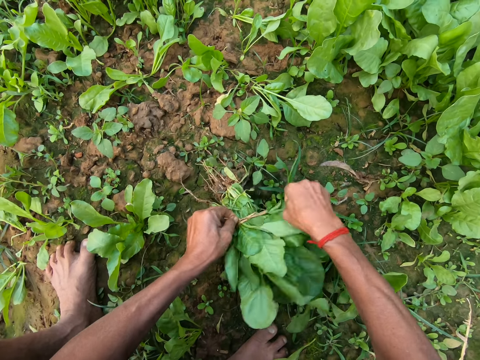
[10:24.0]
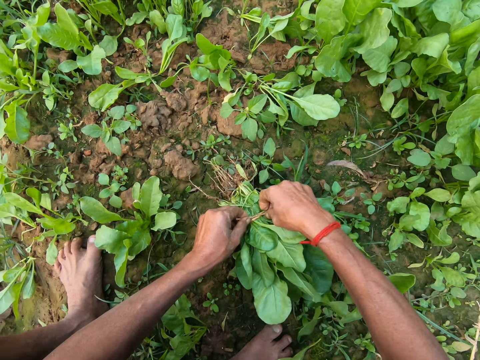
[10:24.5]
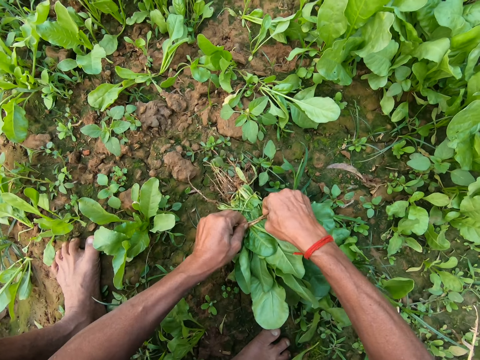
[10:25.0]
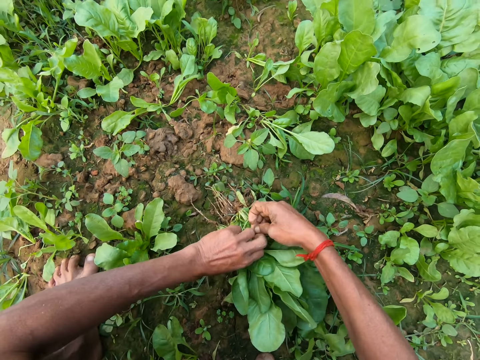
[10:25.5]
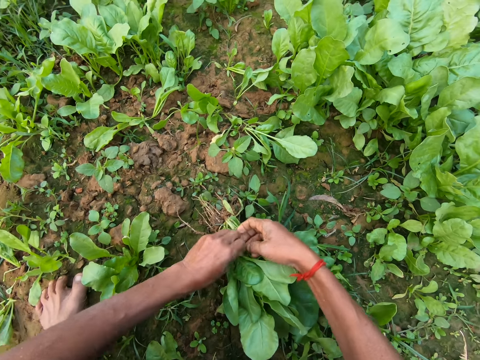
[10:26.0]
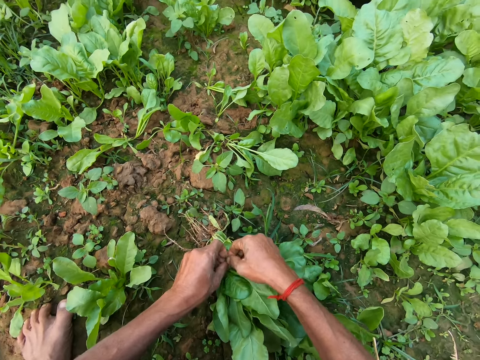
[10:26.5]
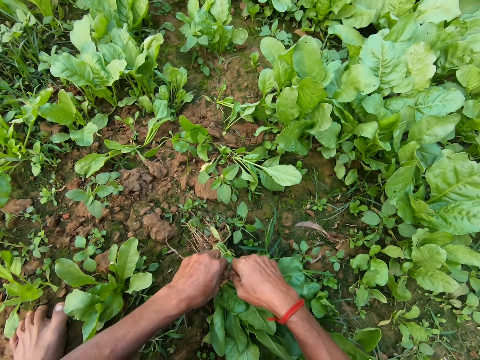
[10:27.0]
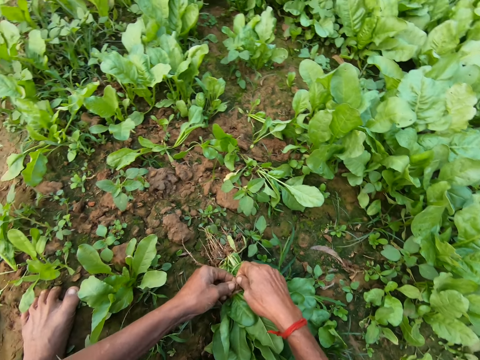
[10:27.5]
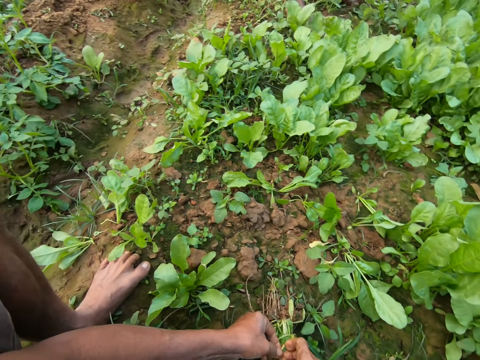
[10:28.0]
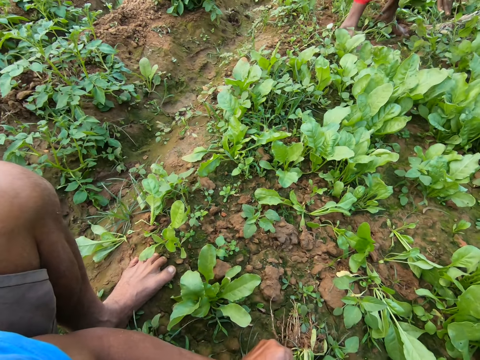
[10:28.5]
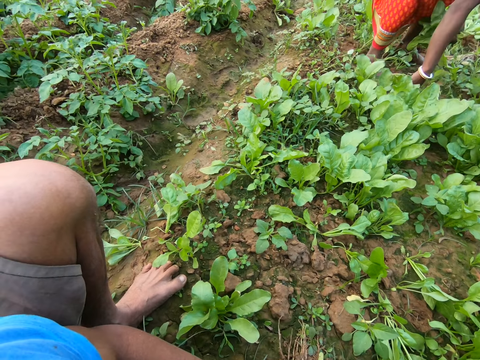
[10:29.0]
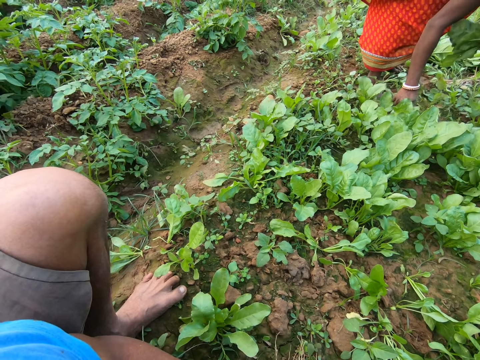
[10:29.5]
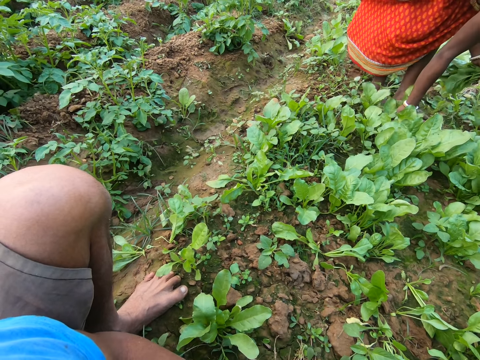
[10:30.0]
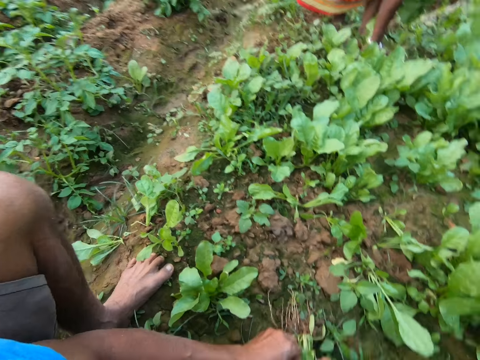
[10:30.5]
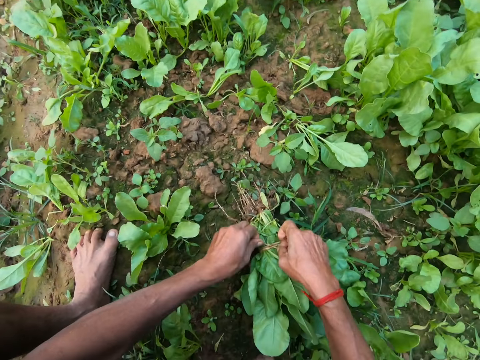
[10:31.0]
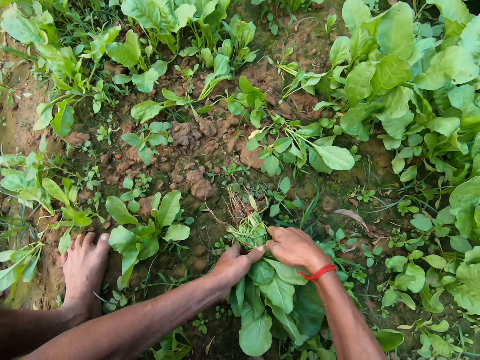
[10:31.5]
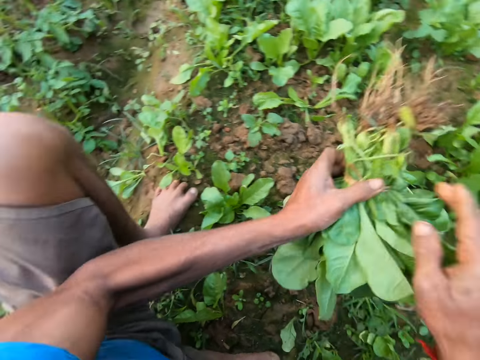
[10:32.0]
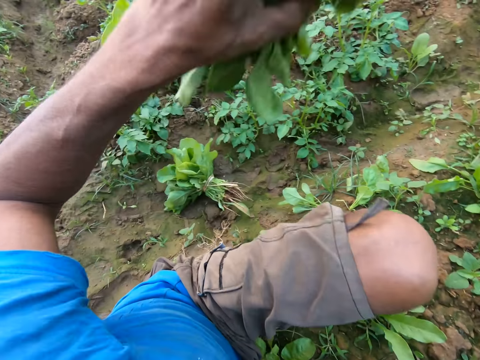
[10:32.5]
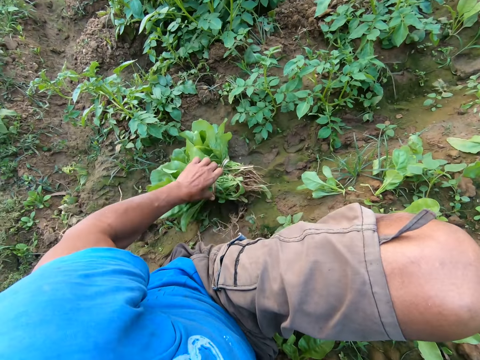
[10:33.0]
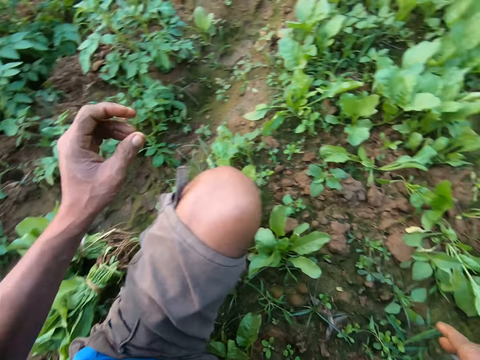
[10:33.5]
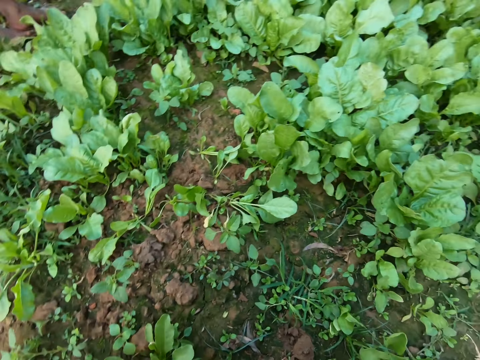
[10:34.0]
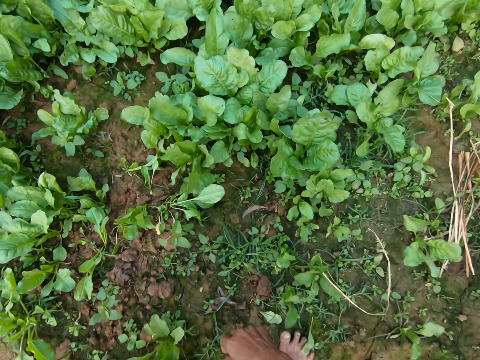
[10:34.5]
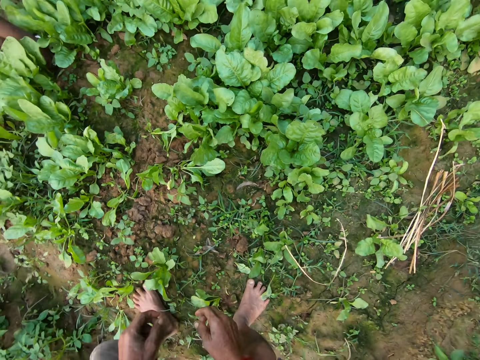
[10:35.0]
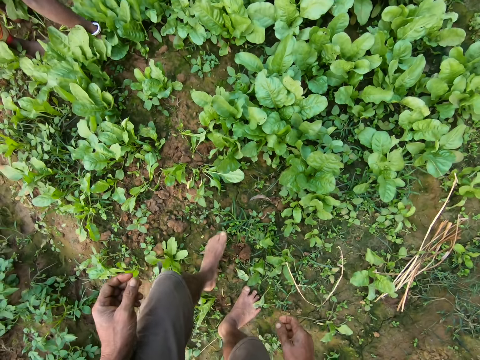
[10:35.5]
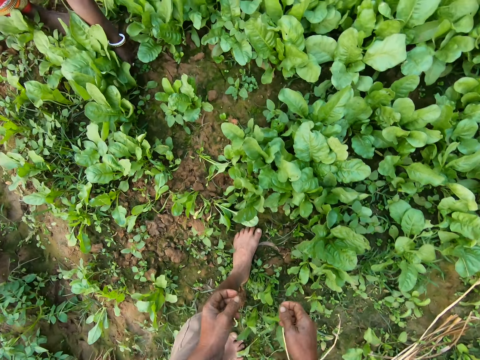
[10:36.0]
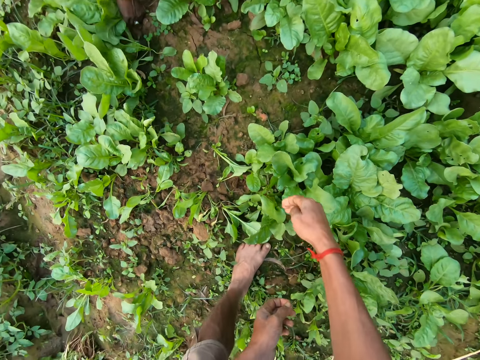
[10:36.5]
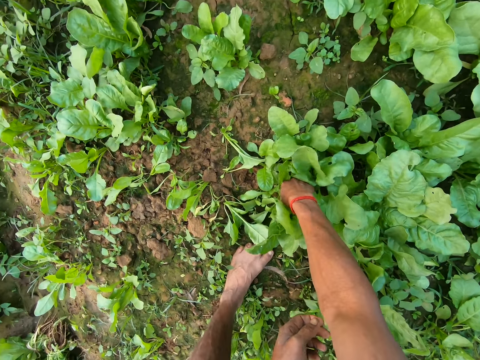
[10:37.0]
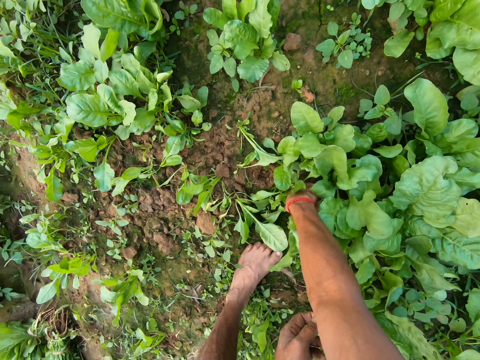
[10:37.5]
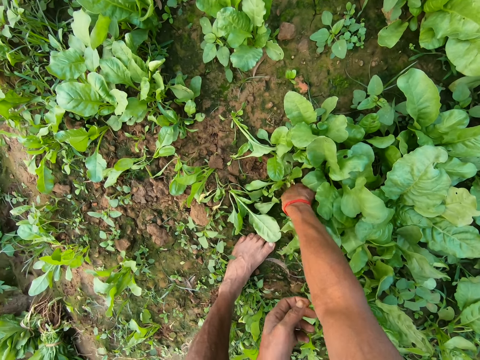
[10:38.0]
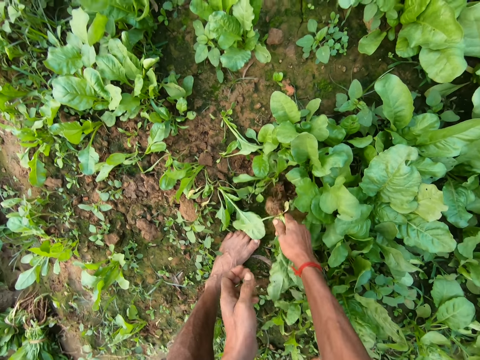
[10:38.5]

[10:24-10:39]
A woman plucks some green vegetables on the ground with her right hand. The camera wearer picks up the kales. He drops the green vegetables on the ground with his left hand. He moves the hand. He stands up. He steps forward. He uproots a green vegetable from the ground with his right hand.

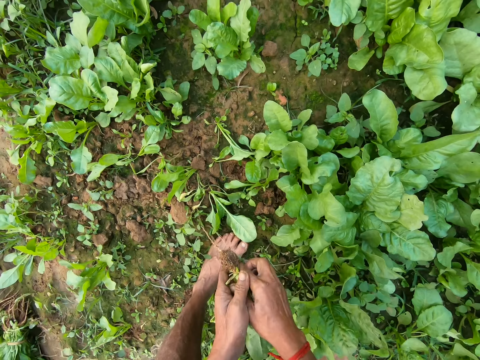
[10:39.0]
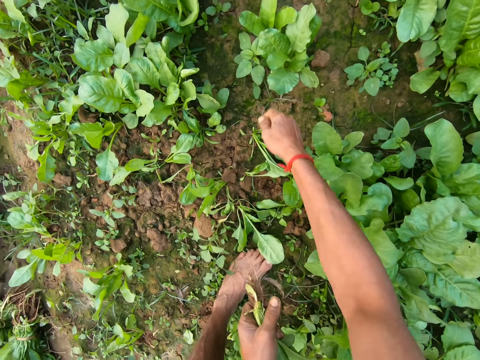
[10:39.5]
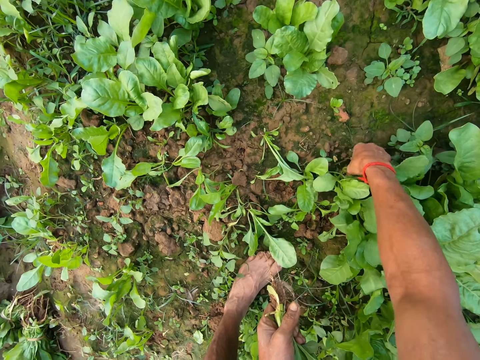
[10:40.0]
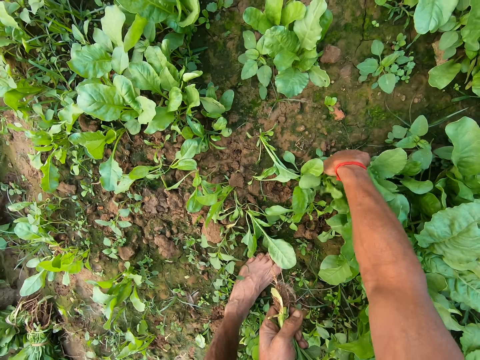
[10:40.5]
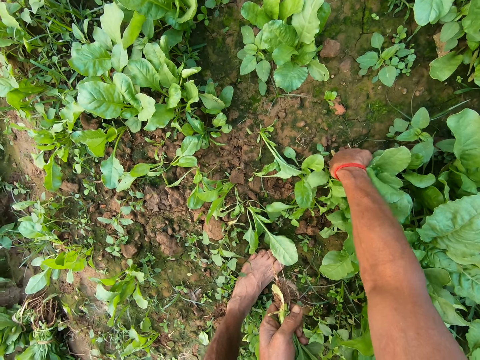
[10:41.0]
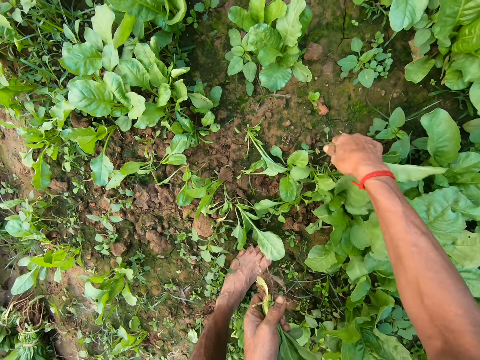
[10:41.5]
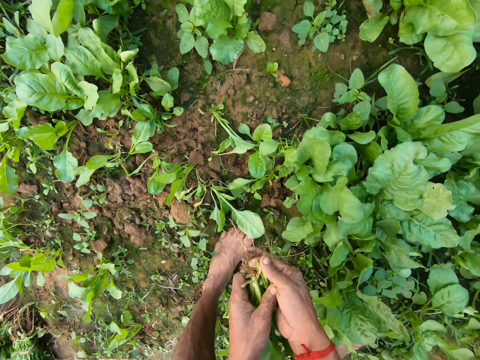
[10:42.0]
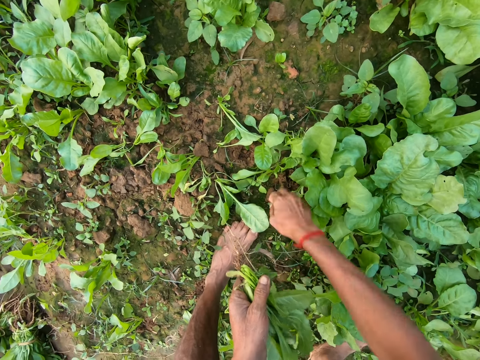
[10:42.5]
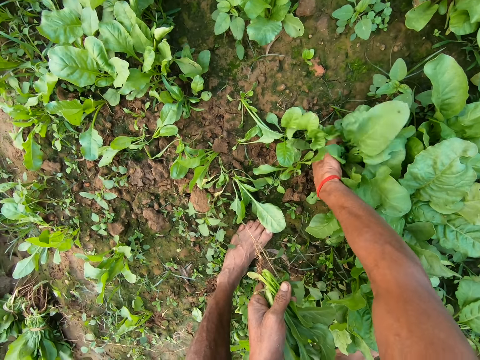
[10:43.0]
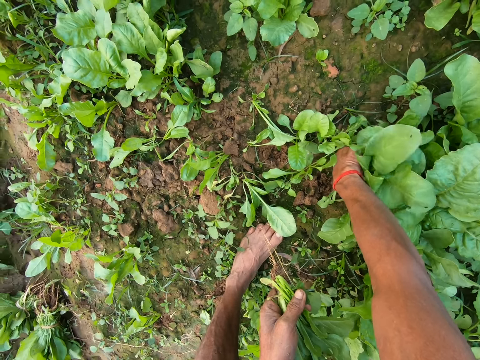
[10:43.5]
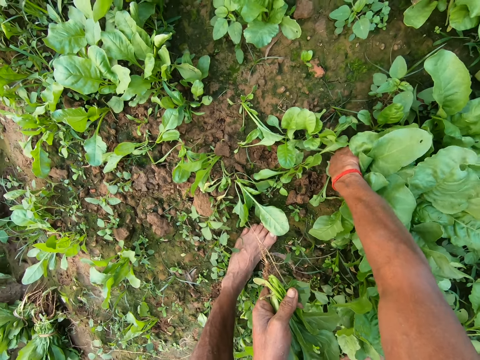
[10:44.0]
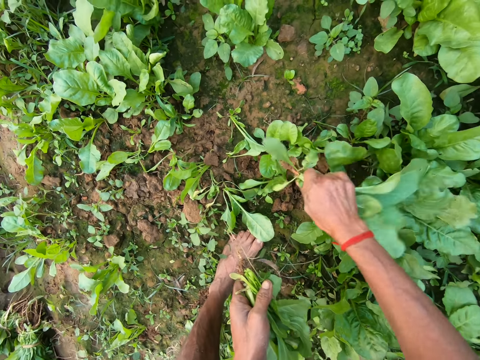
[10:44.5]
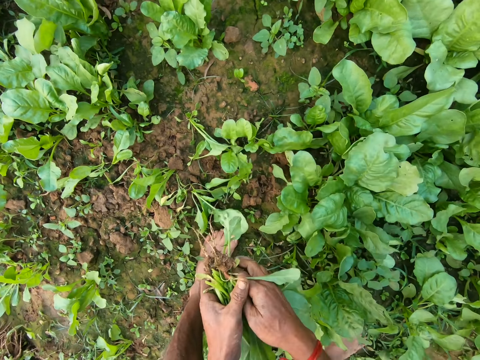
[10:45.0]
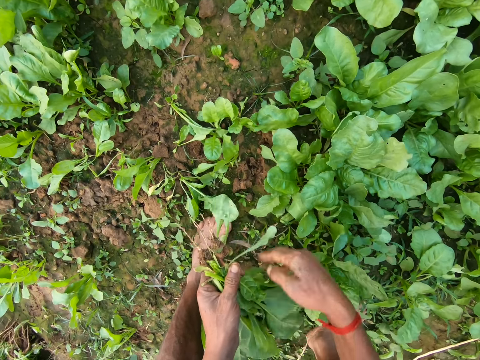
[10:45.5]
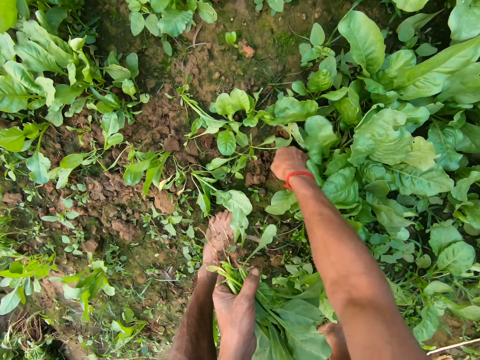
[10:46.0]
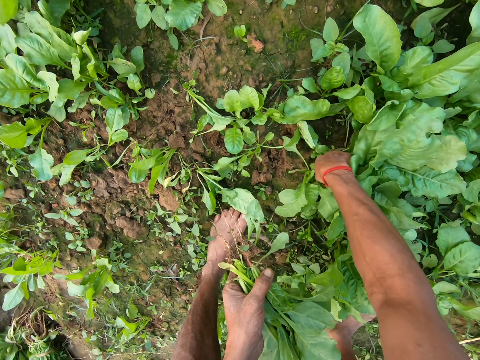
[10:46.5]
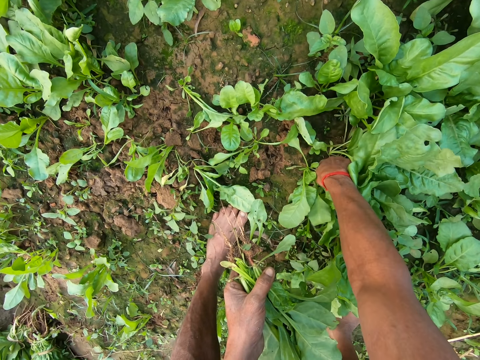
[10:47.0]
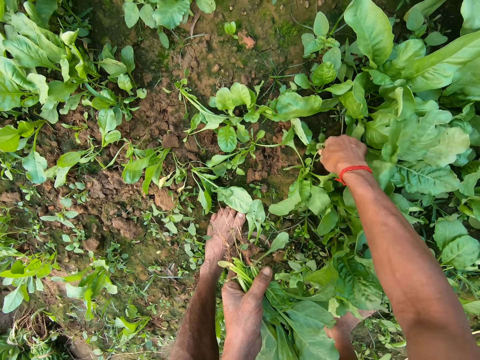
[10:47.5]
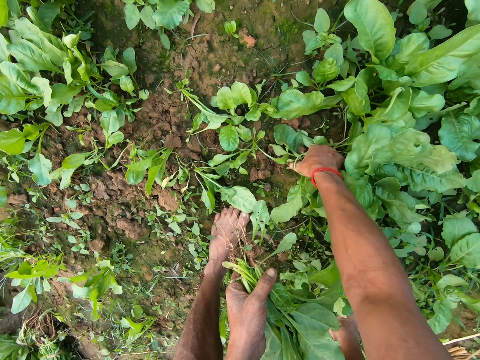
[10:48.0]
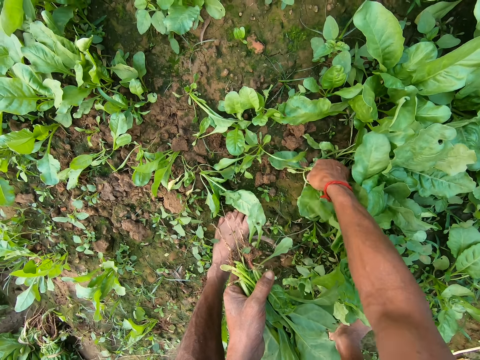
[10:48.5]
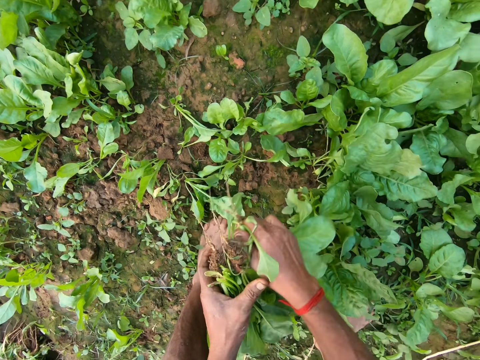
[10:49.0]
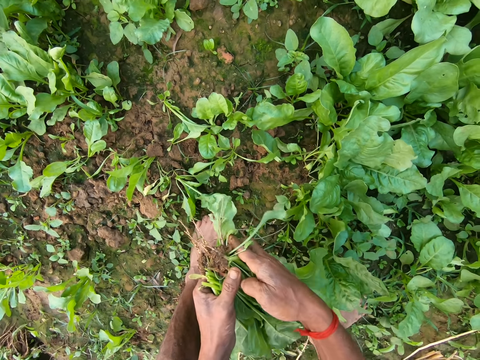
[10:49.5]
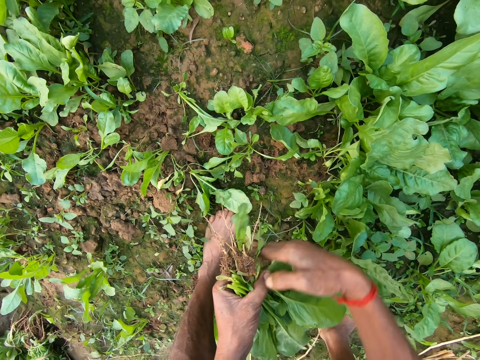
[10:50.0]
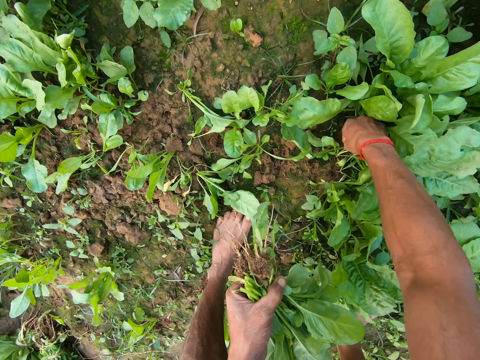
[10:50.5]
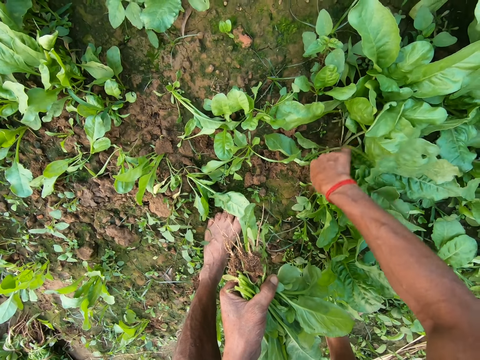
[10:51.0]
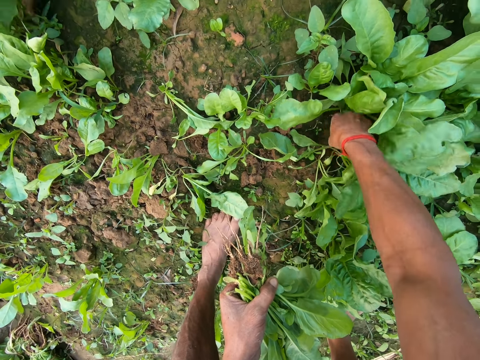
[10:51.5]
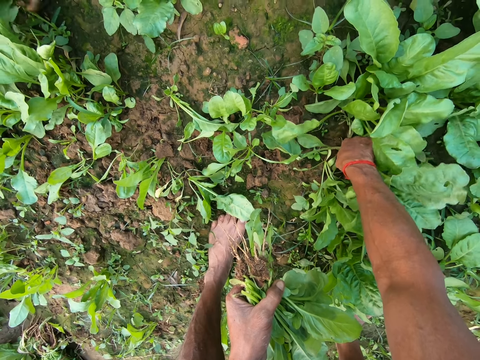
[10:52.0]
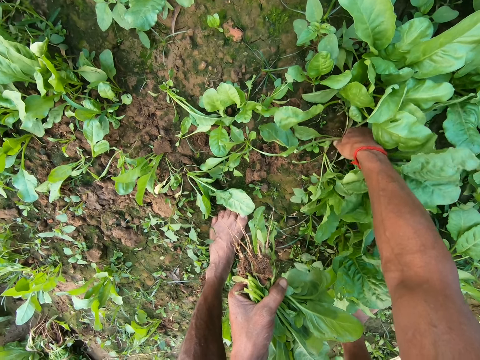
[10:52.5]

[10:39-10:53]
The camera wearer passes the green vegetable from his right hand to his left hand. He uproots a green vegetable from the ground with his right hand. He passes the green vegetable from his right hand to his left hand. He uproots a green vegetable from the ground with his right hand. He passes the green vegetable from his right hand to his left hand. He uproots a green vegetable from the ground with his right hand. He passes the green vegetable from his right hand to his left hand. He uproots a green vegetable from the ground with his right hand.
